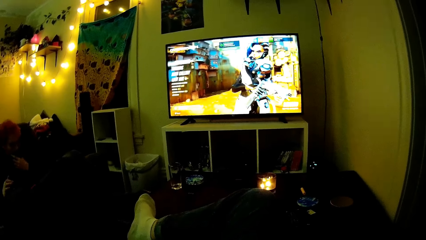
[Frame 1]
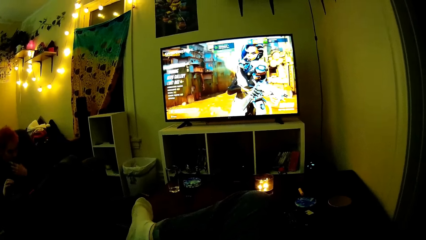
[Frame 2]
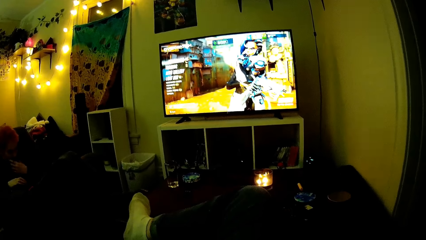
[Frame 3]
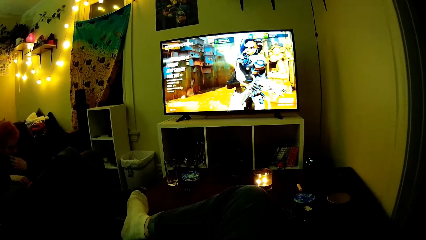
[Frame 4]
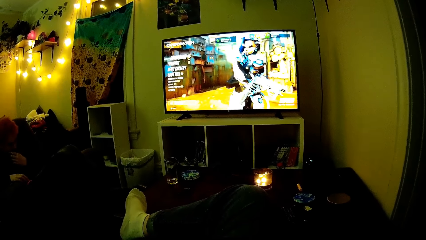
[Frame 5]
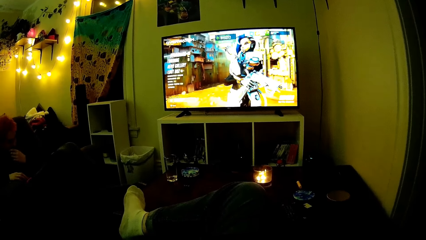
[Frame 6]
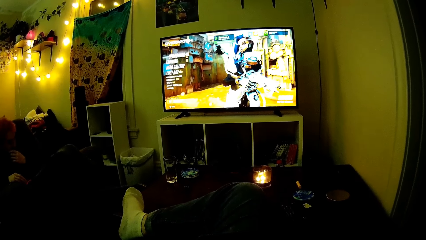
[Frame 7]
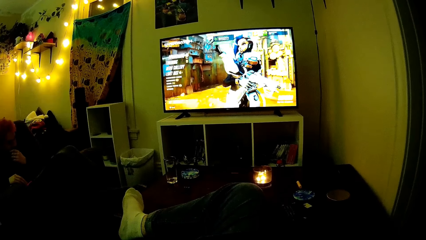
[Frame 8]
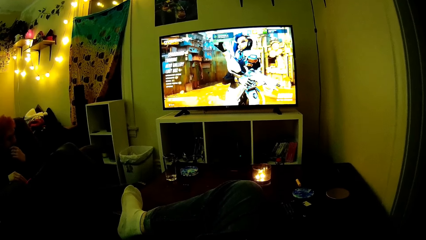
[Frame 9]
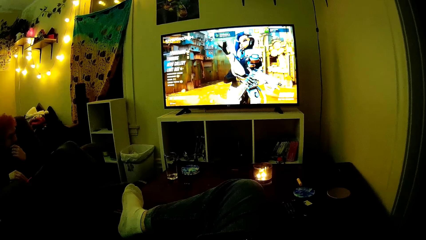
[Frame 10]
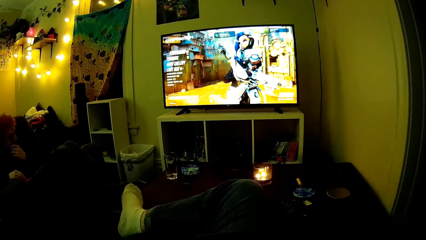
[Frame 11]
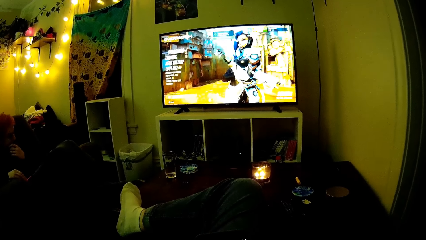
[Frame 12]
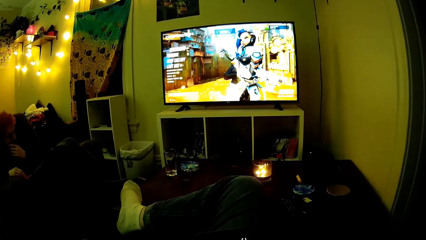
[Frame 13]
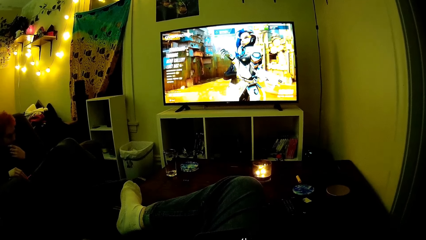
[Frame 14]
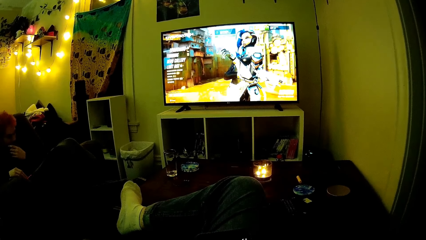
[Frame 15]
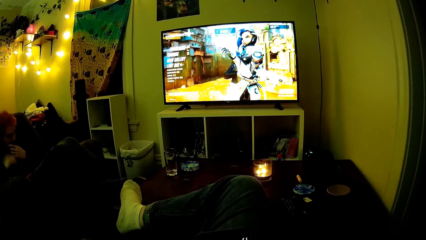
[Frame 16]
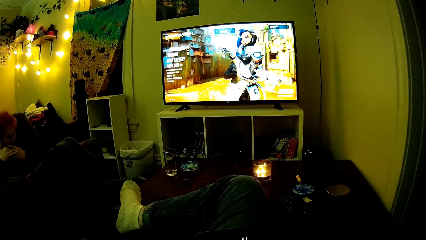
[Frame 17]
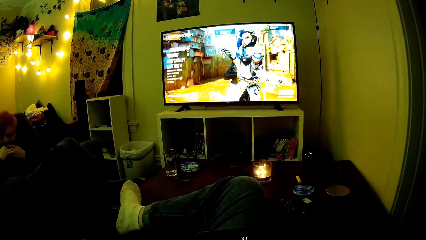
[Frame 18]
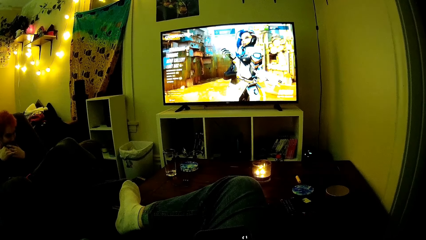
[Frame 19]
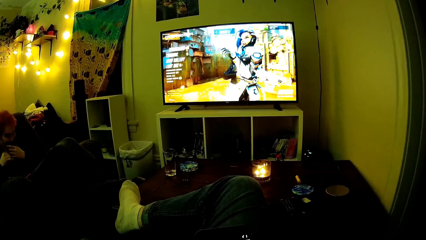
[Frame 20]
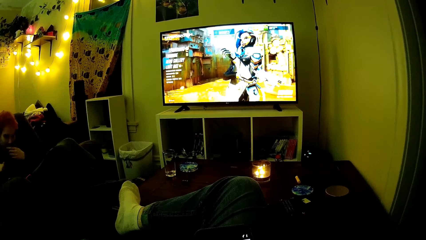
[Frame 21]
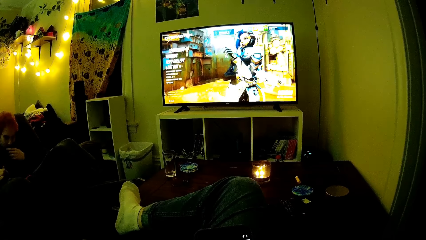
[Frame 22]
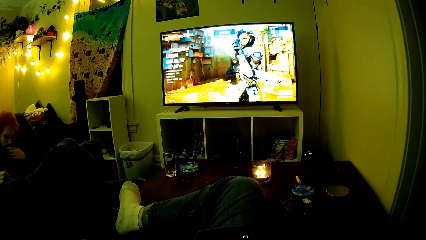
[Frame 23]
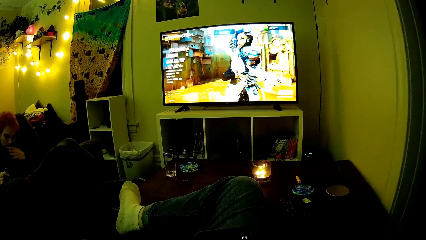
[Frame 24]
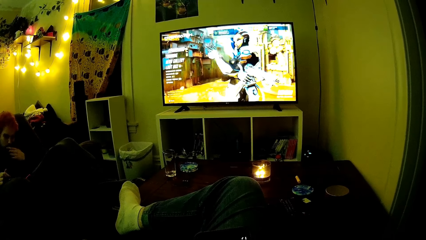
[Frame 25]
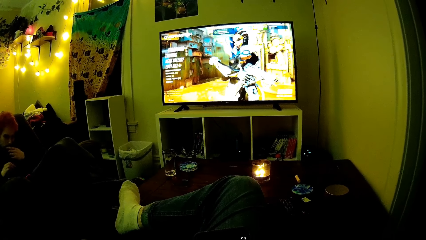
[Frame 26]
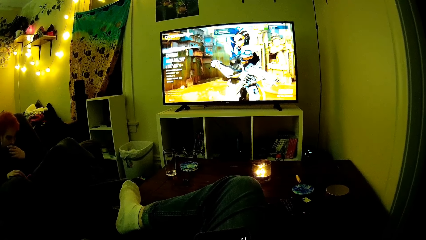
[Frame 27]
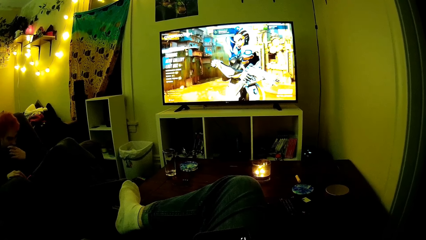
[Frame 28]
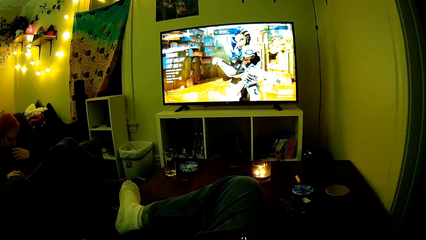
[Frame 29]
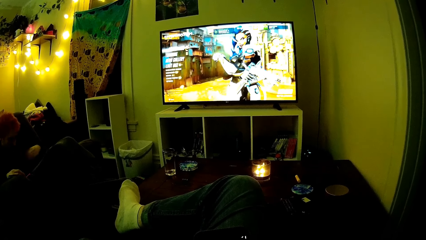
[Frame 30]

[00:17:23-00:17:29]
A man operates his phone.

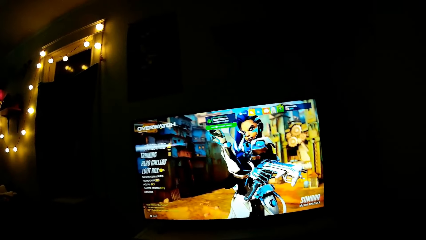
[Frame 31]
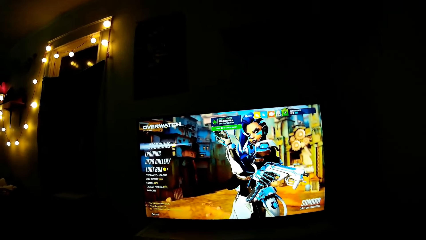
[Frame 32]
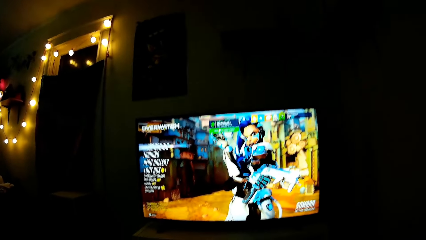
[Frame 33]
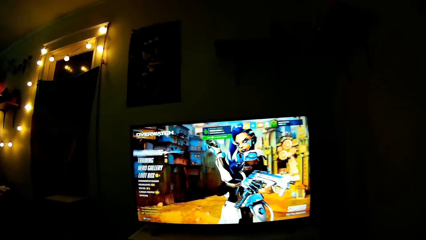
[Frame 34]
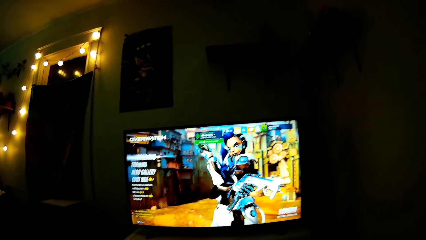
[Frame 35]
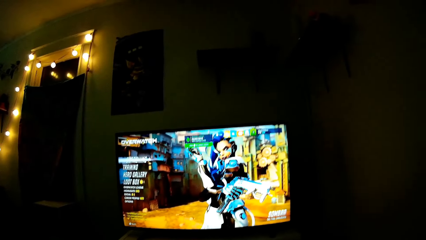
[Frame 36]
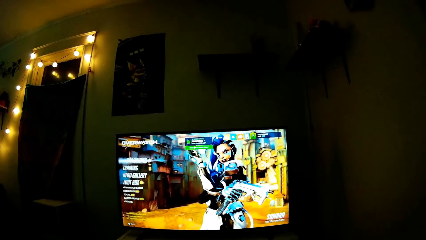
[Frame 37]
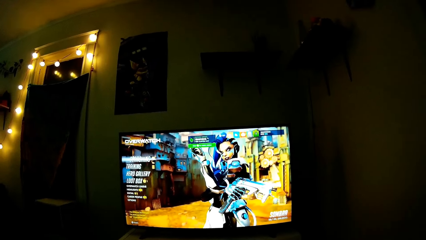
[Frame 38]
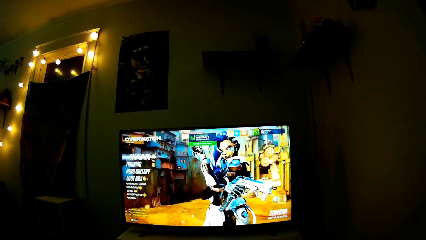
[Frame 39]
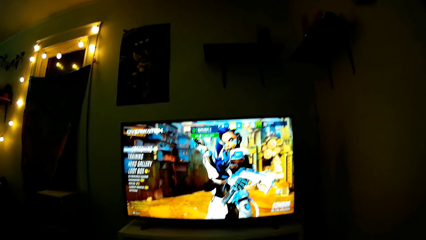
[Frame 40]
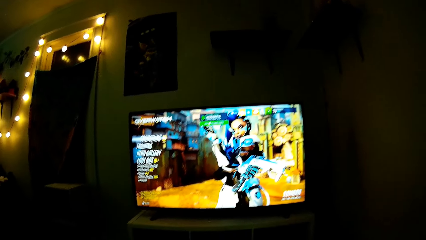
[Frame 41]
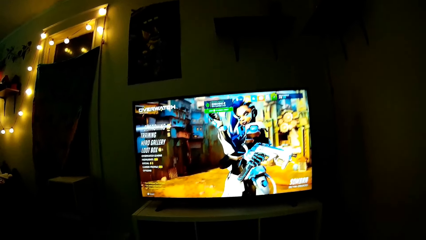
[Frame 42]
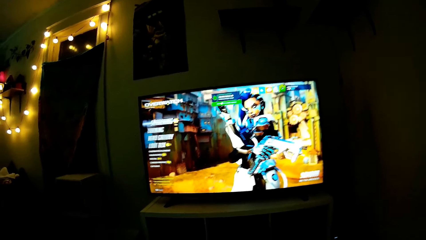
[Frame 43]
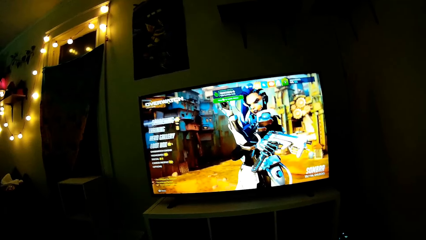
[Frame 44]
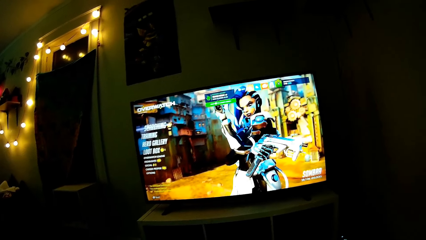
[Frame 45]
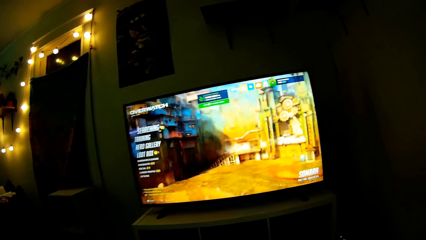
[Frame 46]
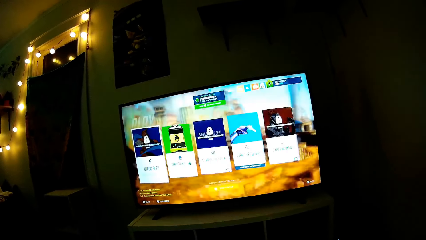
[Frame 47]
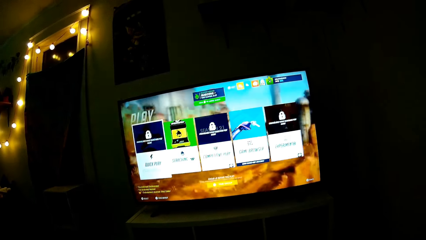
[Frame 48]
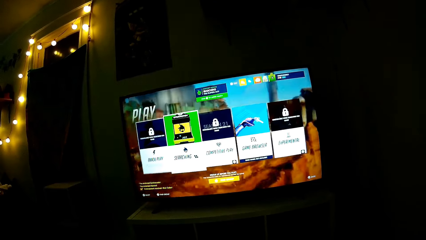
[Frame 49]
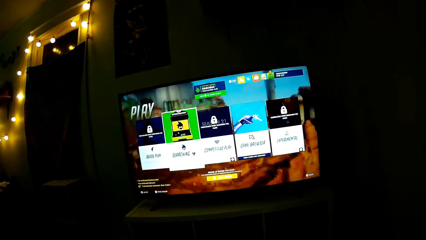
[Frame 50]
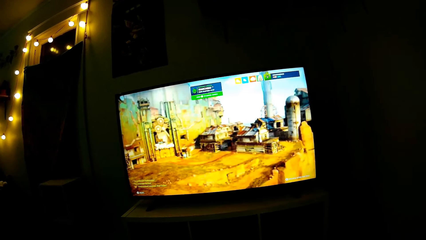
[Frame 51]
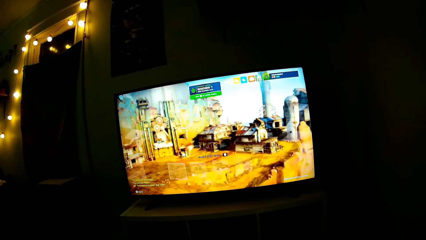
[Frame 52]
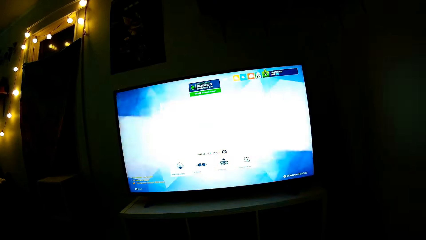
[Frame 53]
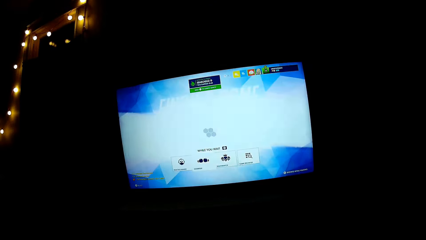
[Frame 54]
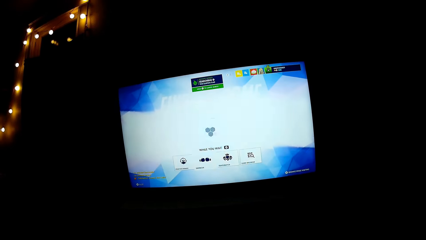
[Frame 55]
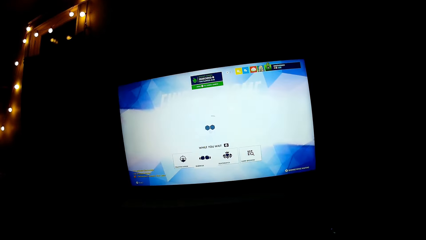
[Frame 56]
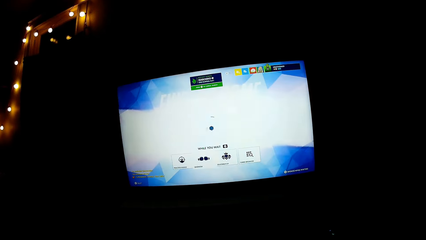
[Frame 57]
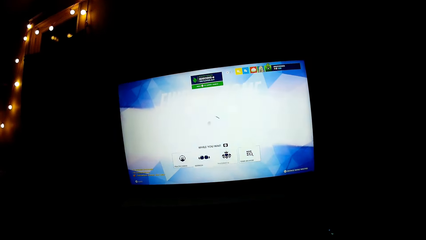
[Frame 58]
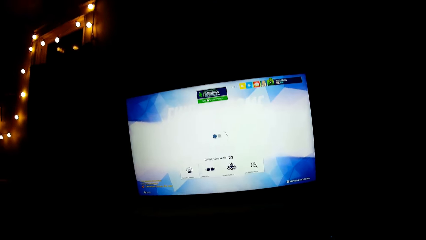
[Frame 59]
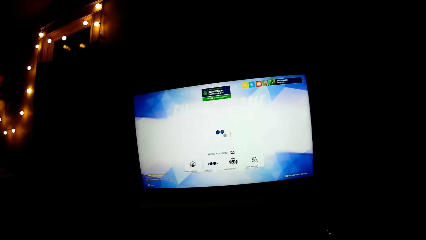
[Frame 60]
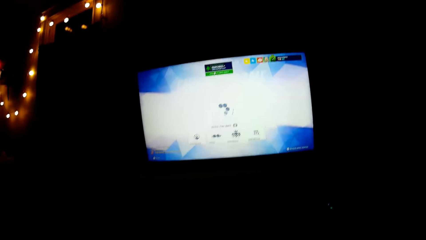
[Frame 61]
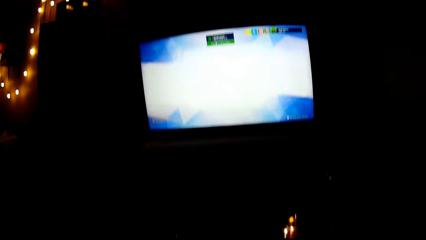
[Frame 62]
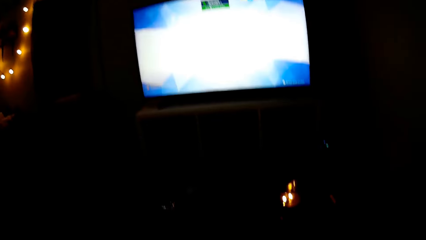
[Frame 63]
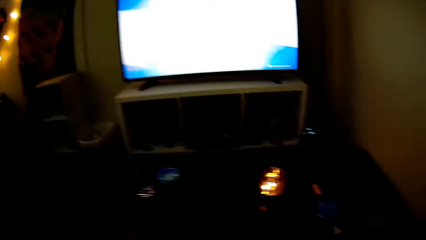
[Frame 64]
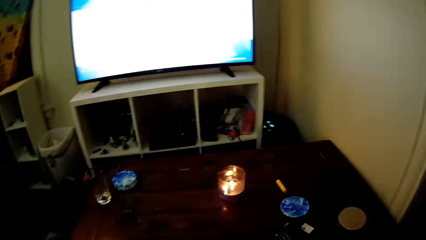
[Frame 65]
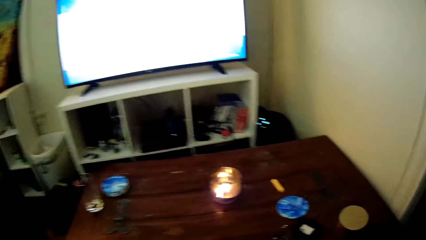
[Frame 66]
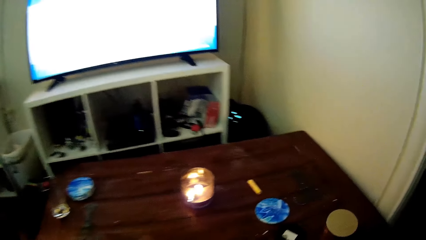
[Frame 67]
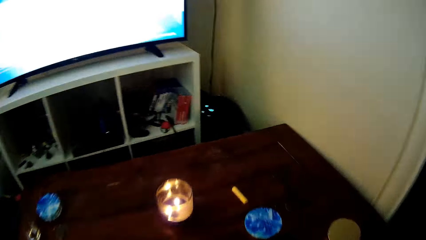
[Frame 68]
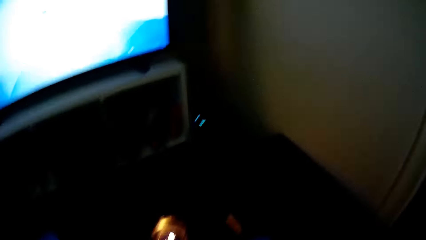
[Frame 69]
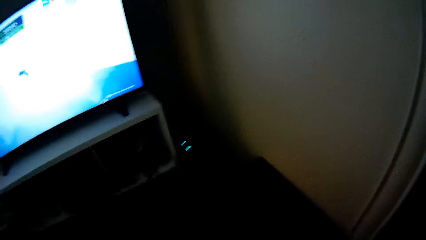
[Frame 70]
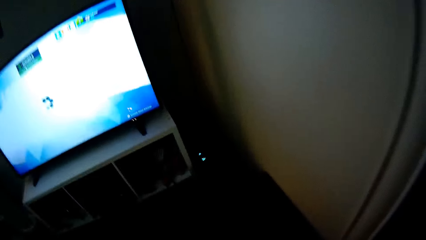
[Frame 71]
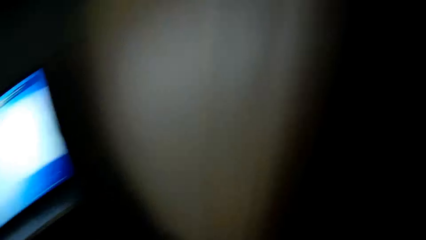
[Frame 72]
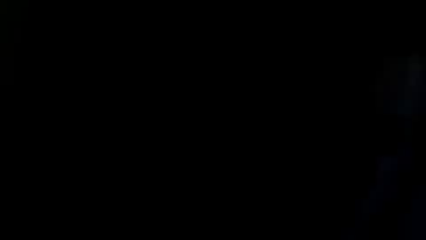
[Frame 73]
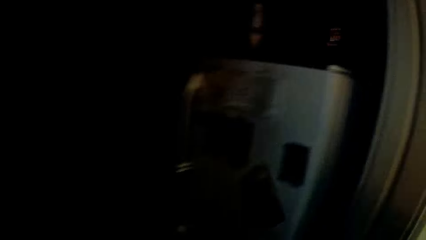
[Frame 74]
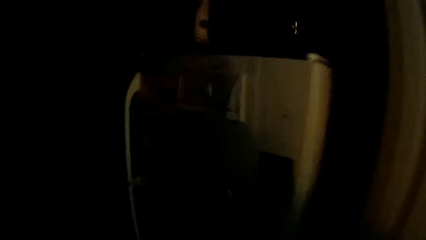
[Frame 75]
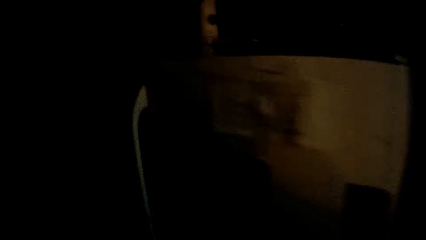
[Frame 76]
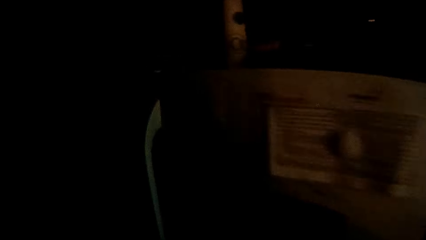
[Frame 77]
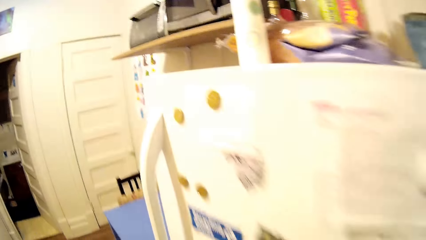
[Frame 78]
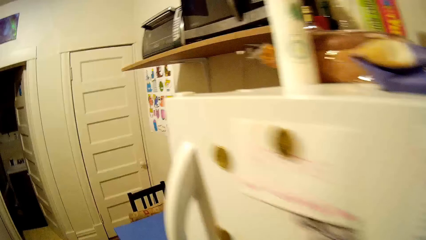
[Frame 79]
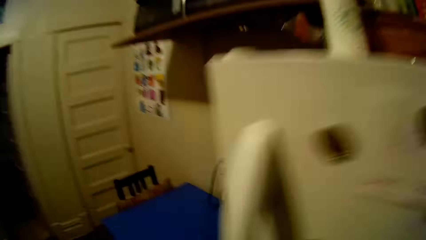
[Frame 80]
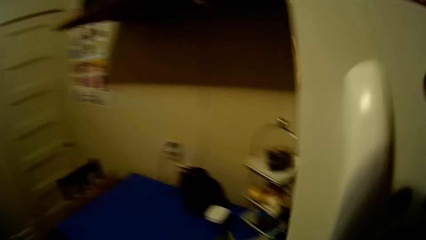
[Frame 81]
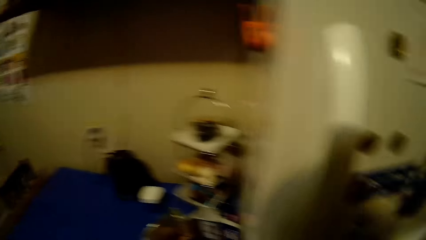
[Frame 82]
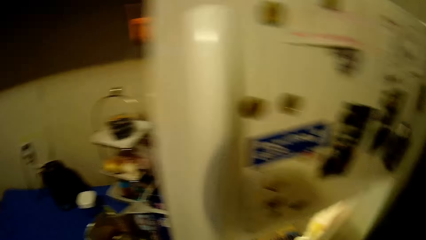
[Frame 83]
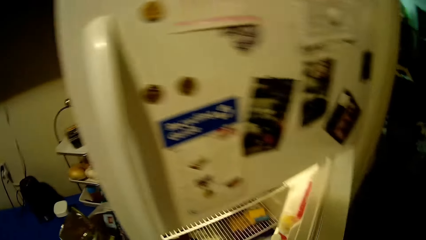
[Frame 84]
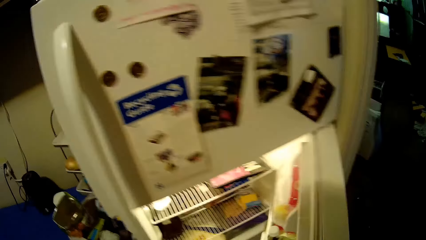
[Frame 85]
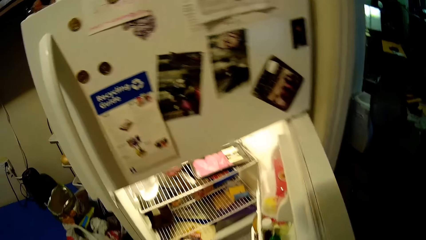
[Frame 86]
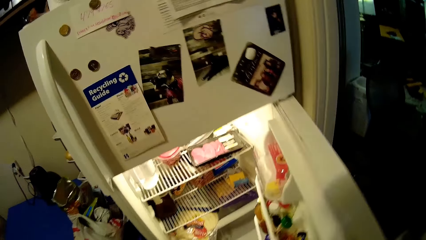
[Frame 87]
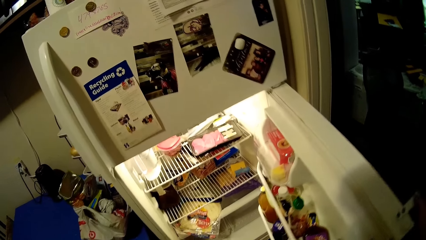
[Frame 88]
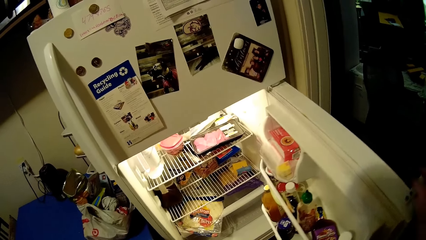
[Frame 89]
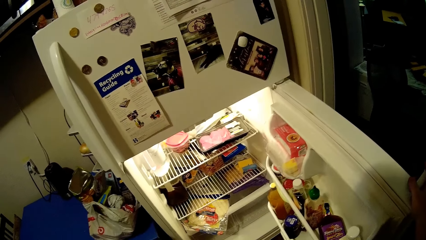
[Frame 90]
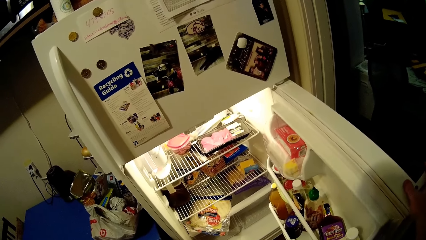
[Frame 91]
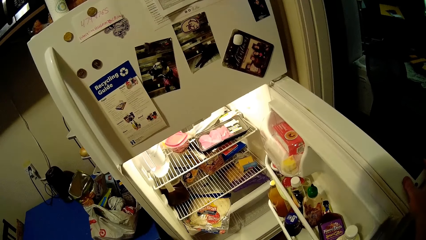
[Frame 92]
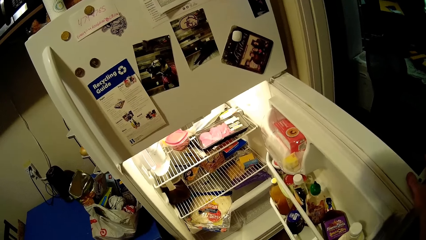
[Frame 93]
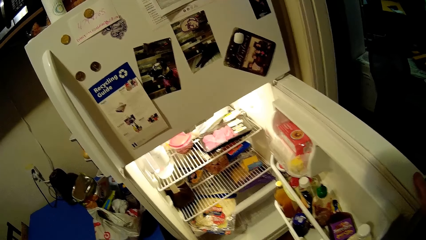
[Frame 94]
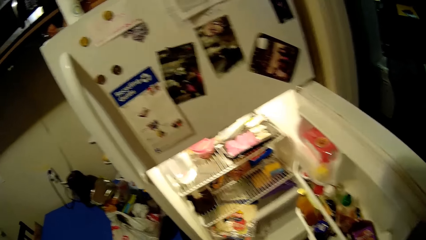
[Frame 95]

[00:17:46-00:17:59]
The camera wearer drops the phone on the table. They operate the television. They stand from the couch and walk to the kitchen. They switch on the kitchen lights. They open the fridge door.
